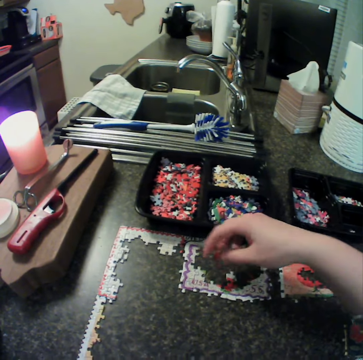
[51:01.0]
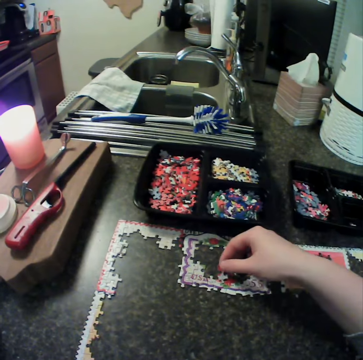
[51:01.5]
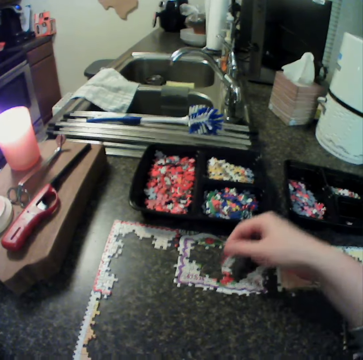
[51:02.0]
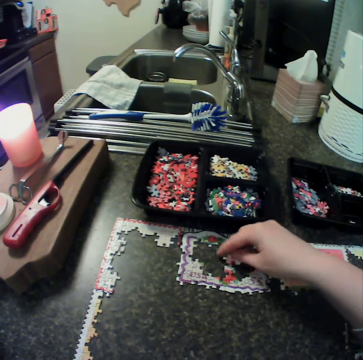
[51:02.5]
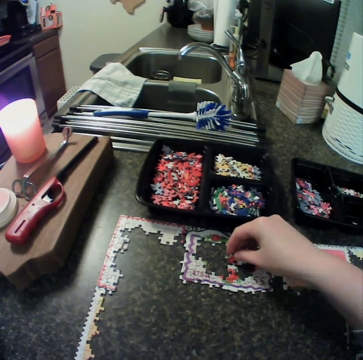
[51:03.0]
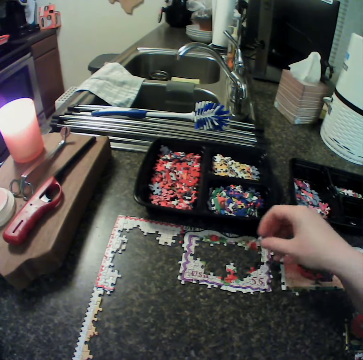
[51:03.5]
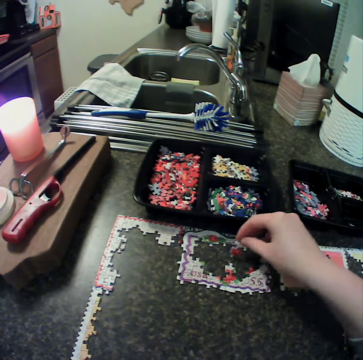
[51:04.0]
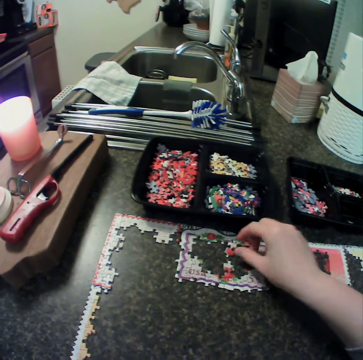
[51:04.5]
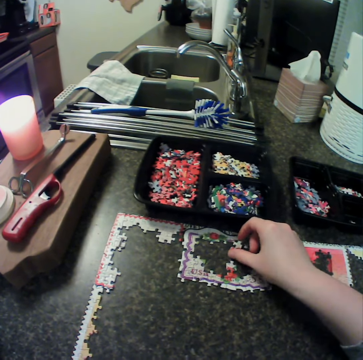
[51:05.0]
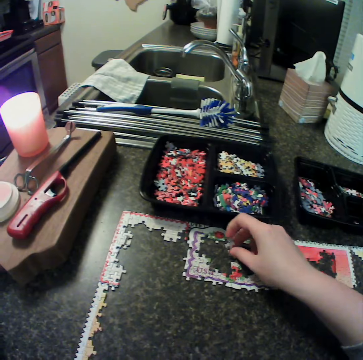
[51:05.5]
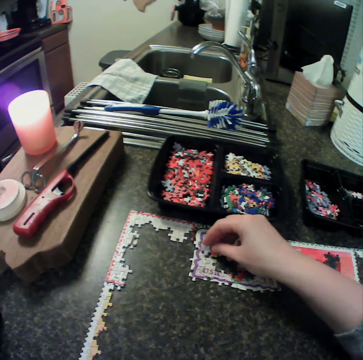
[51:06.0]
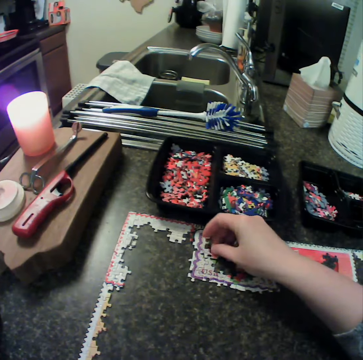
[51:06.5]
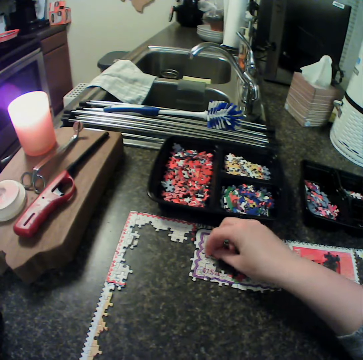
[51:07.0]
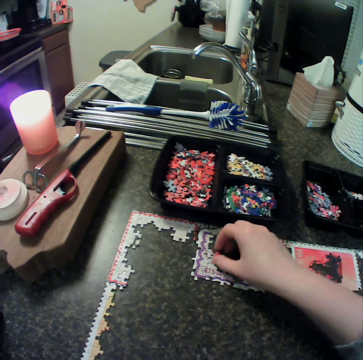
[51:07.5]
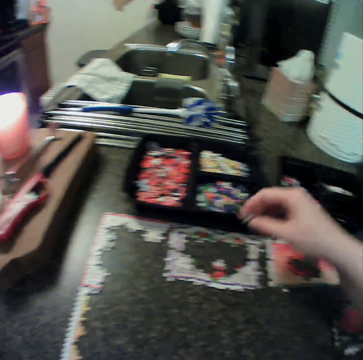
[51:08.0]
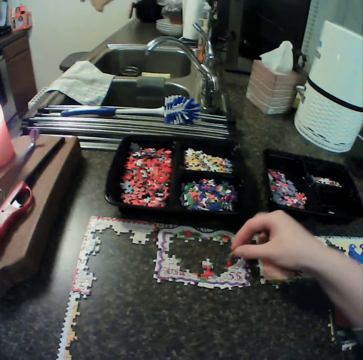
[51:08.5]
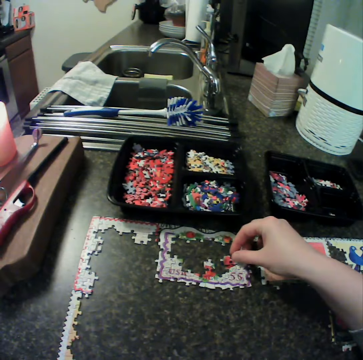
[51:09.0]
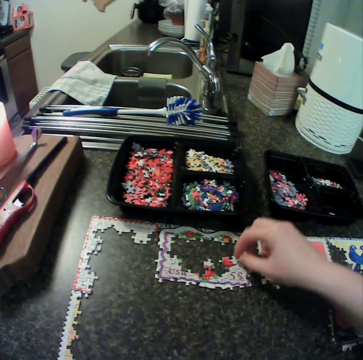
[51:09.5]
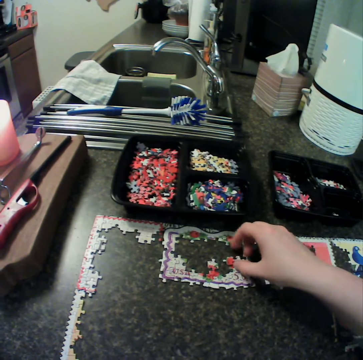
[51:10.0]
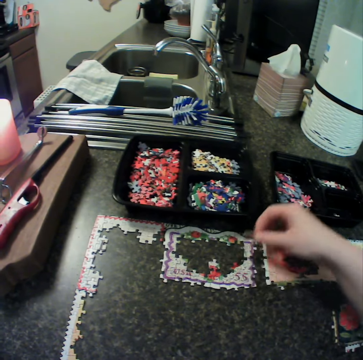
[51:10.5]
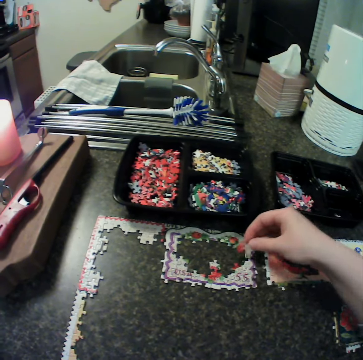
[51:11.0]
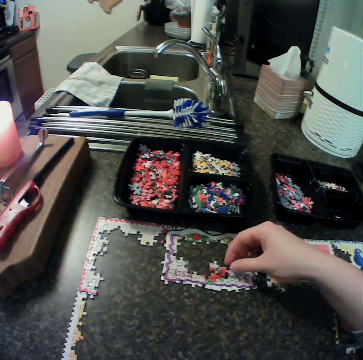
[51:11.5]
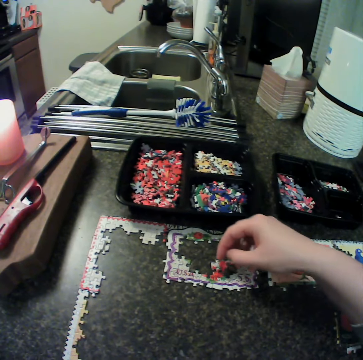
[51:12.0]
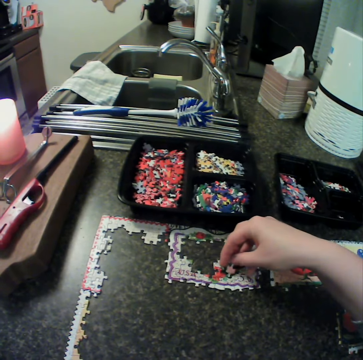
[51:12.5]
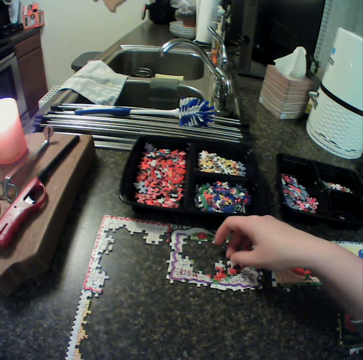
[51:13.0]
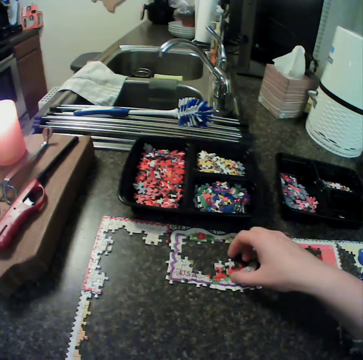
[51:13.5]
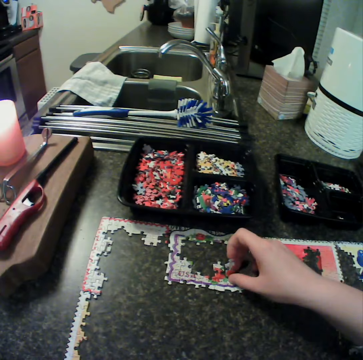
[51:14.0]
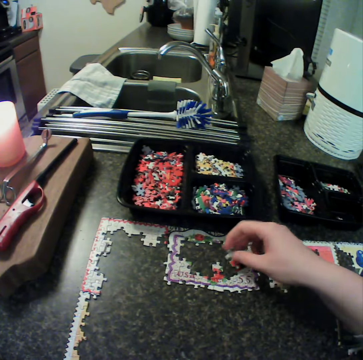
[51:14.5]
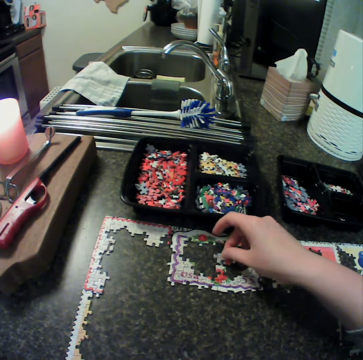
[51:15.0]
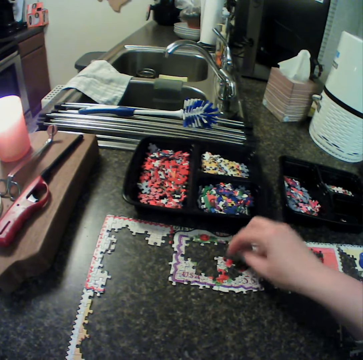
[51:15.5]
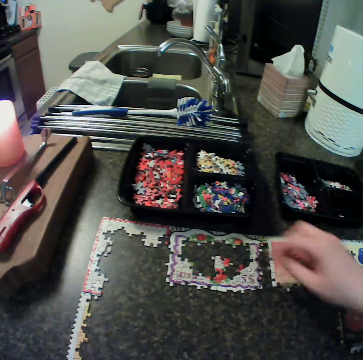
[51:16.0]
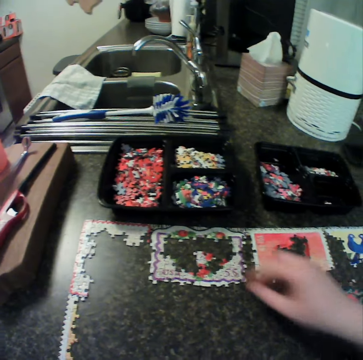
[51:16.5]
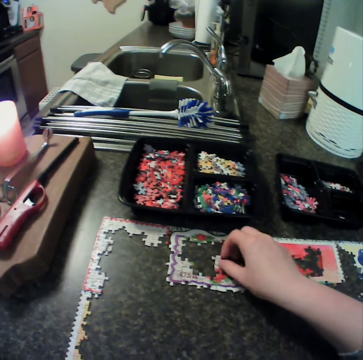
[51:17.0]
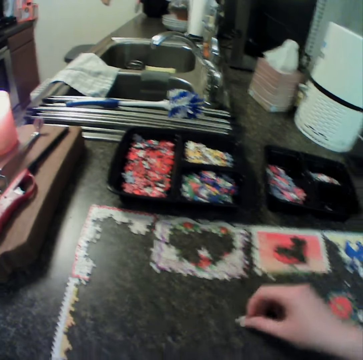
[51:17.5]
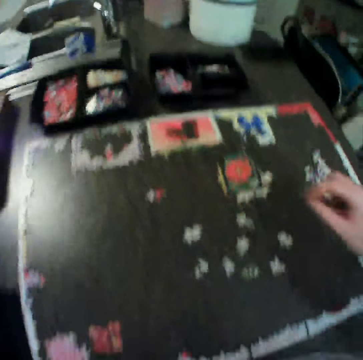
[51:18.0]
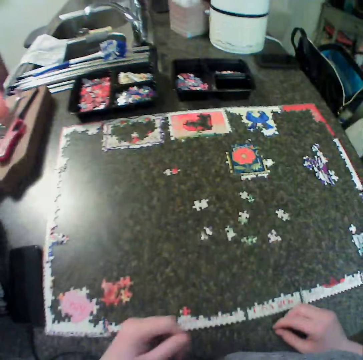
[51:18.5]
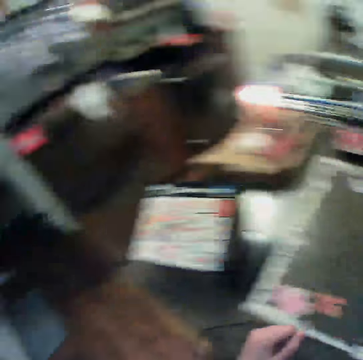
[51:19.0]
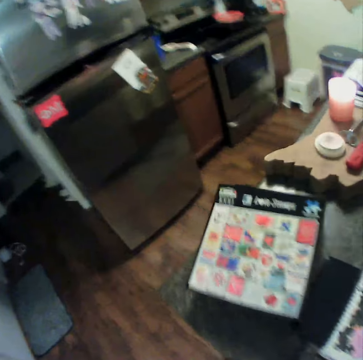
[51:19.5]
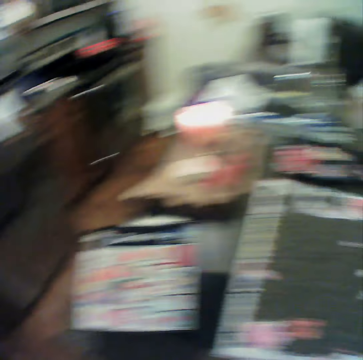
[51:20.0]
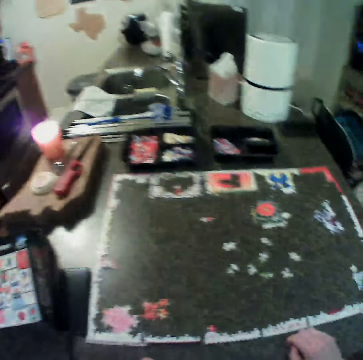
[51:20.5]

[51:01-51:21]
The camera wearer lifts a puzzle piece. They turn the puzzle piece. They fix the piece to the puzzle on the table. They move the puzzle piece around. They fit the puzzle piece. They move the puzzle piece around. They turn the puzzle piece. They drop the puzzle piece. They pick up the puzzle piece. They fit the puzzle piece. They move the puzzle piece away. They fit the puzzle piece. They pick up the puzzle piece. They fit the puzzle piece. They turn the puzzle piece. They fit the puzzle piece. They pick up the puzzle piece. They fit the puzzle piece. They touch the puzzle piece. They pick up a piece from the table. They drop a piece on the table. They move their hand.

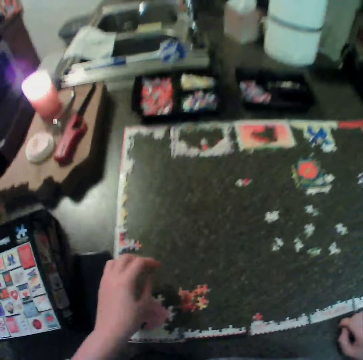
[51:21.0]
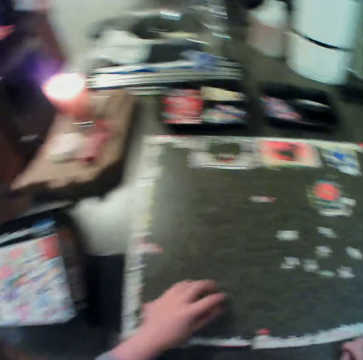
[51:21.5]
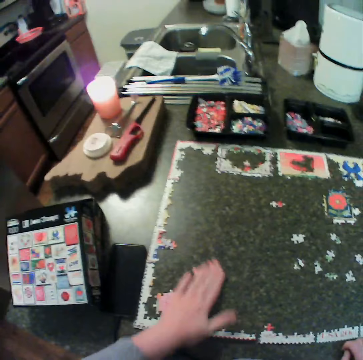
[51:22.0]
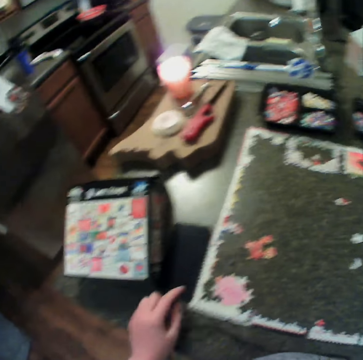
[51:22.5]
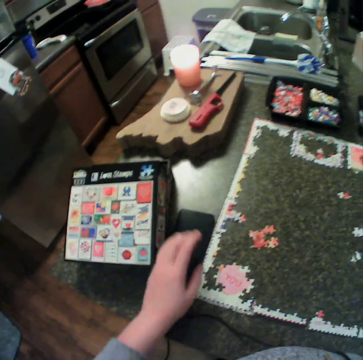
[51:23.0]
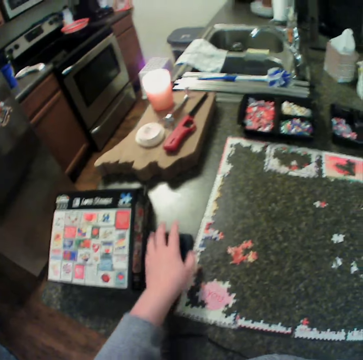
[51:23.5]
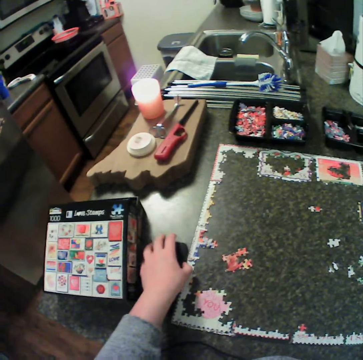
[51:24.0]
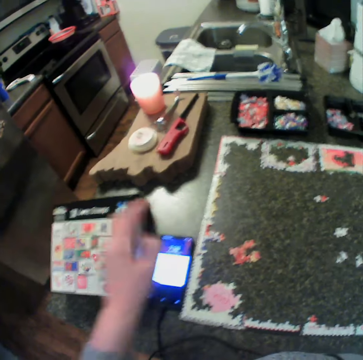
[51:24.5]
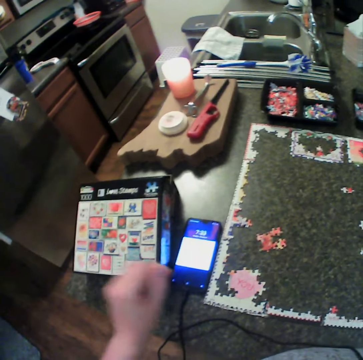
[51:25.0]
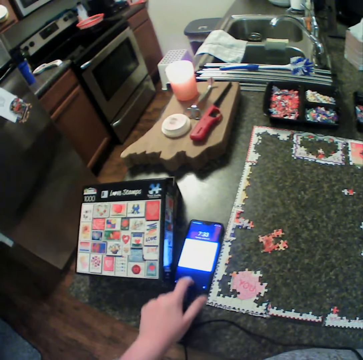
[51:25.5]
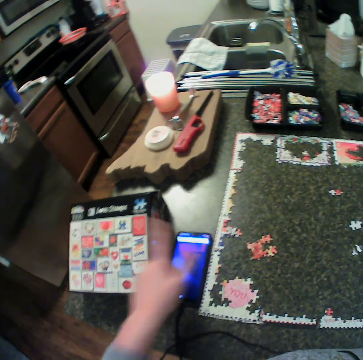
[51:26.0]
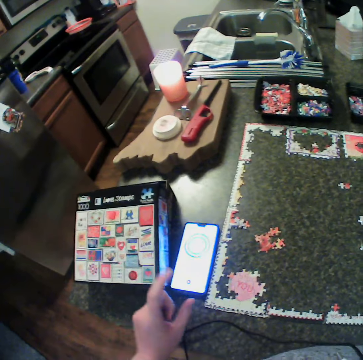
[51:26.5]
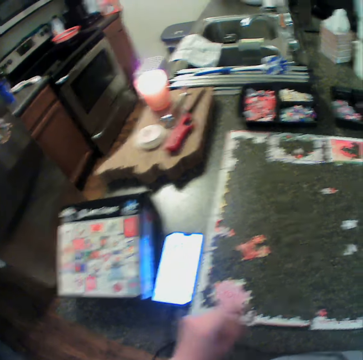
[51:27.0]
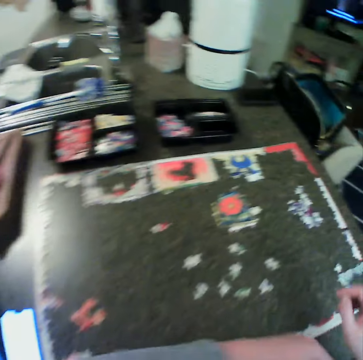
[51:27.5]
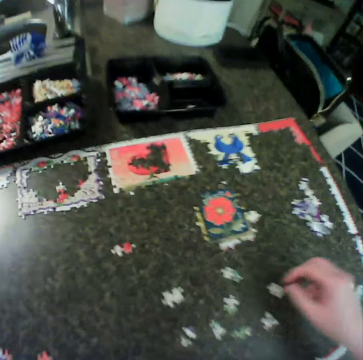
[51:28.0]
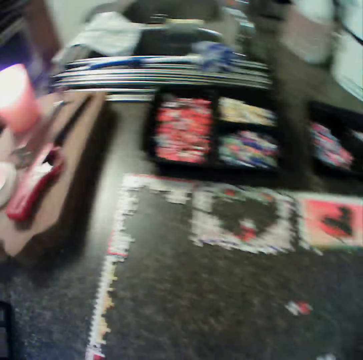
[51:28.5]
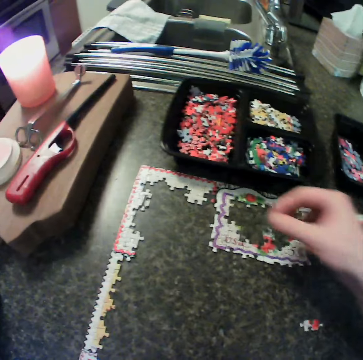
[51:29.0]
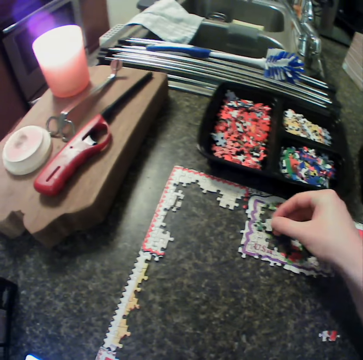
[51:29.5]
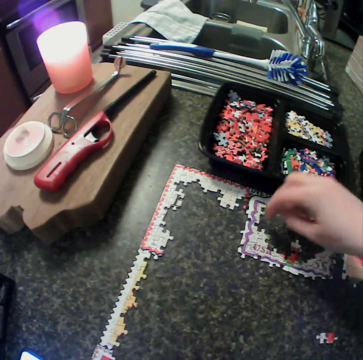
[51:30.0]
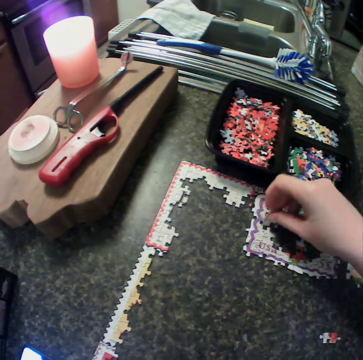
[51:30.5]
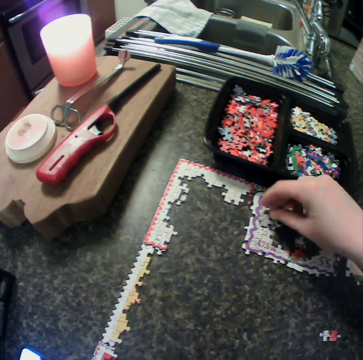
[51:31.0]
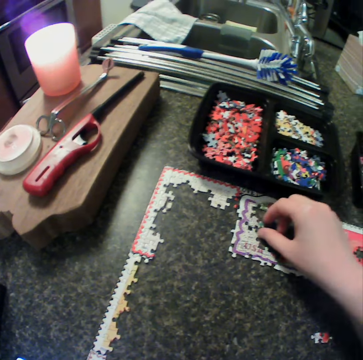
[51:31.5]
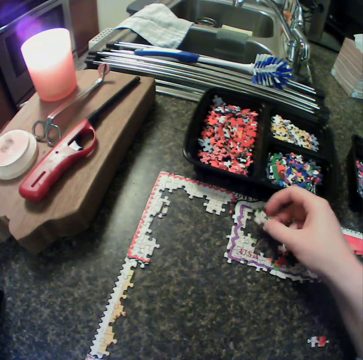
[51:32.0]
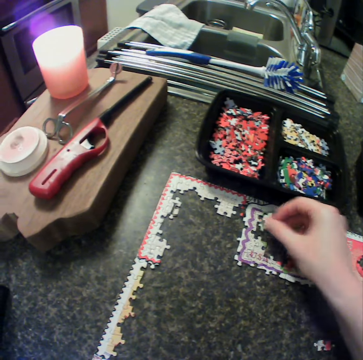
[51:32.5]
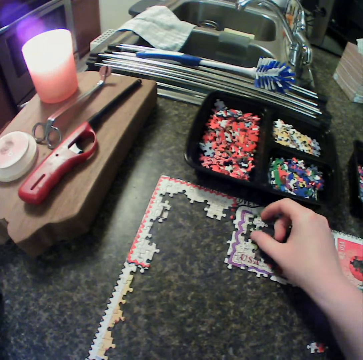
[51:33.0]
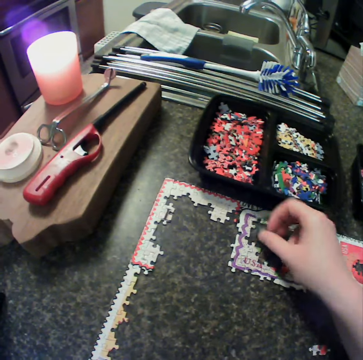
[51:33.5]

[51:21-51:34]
The camera wearer moves the left hand. They move the puzzle pieces. They touch some puzzle on the table. They touch the phone, open the phone and swipe the phone. They move hands. They pick up a piece from the table and fix the piece to the puzzle on the table. They lift the puzzle piece, turn the puzzle piece and fit the puzzle piece. They turn the puzzle piece, drop the puzzle piece and pick up a puzzle piece.

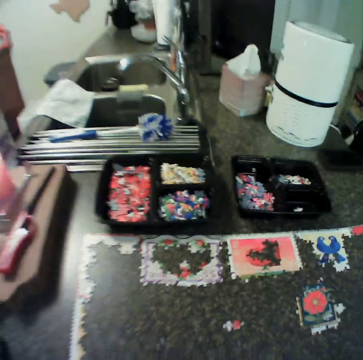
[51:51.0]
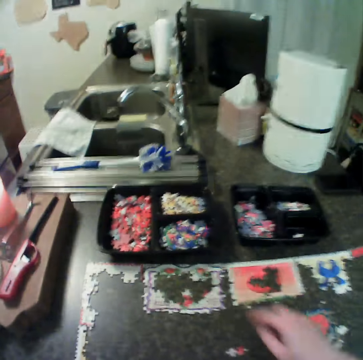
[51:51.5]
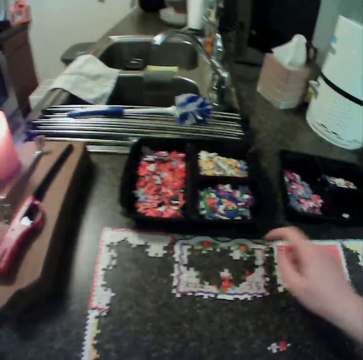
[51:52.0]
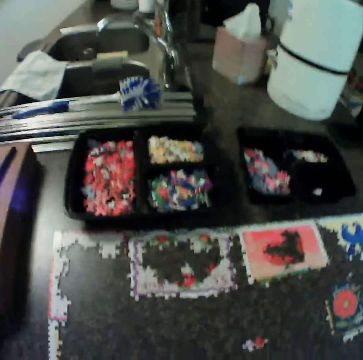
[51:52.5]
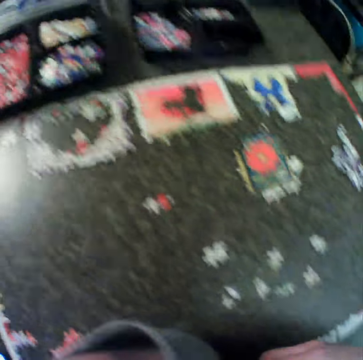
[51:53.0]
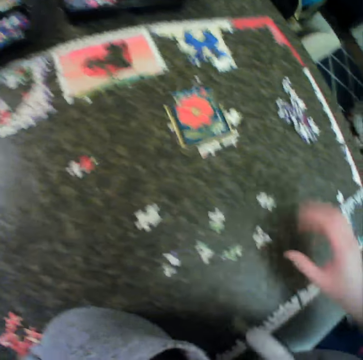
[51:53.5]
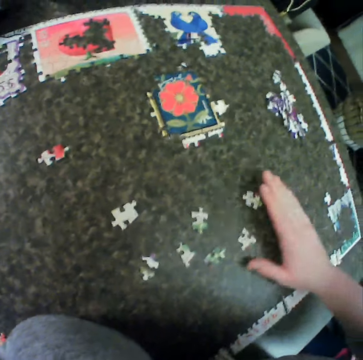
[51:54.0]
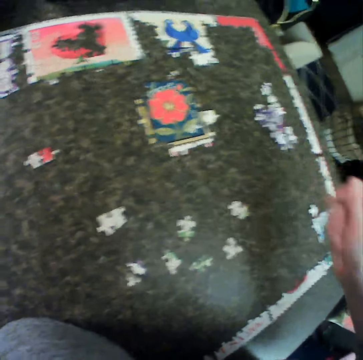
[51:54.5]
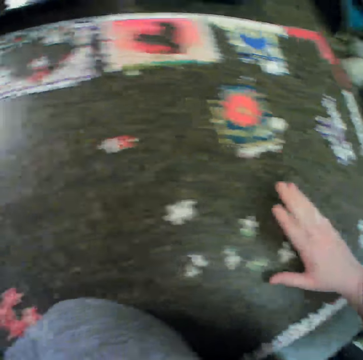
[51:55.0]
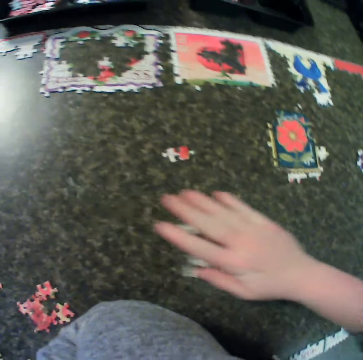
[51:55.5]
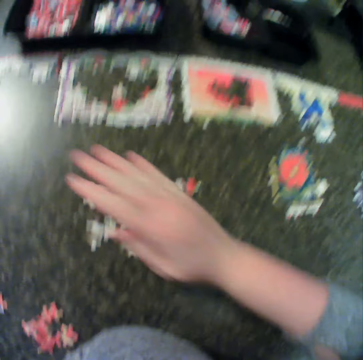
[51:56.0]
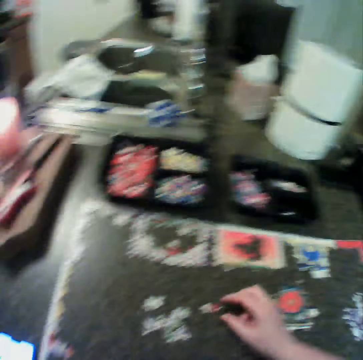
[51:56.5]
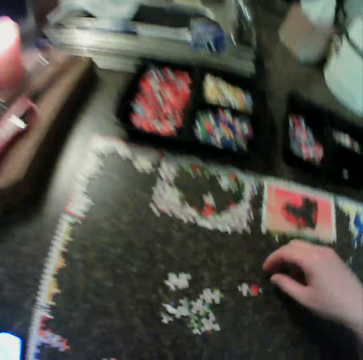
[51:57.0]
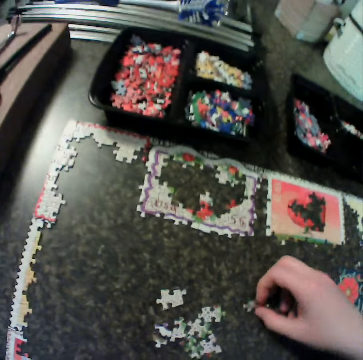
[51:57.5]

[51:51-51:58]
The camera wearer moves a puzzle piece. They move the right hand. They touch the puzzle piece. They move the puzzle pieces. They adjust the rest of the puzzle. They move a hand towards the puzzle piece and pick up the puzzle piece.
